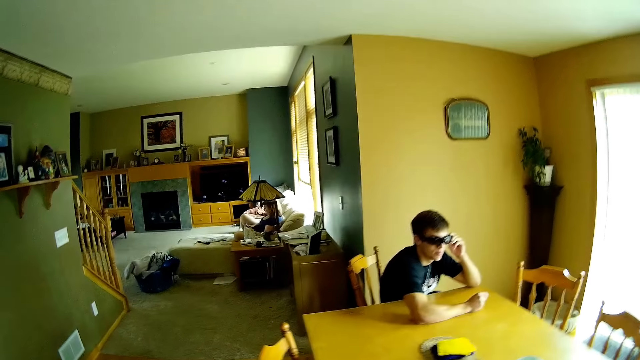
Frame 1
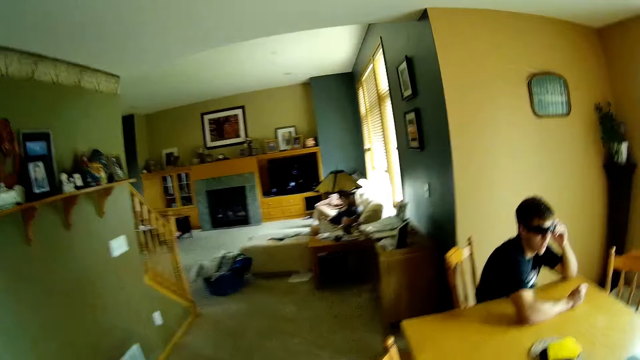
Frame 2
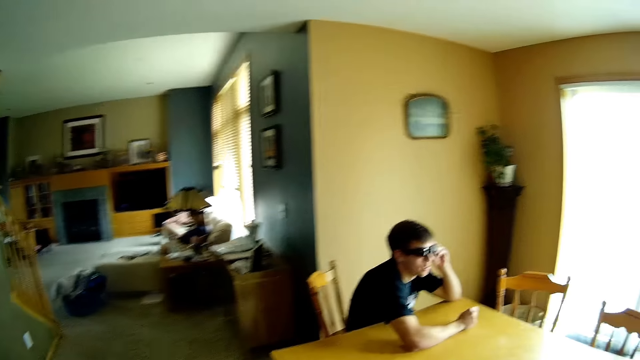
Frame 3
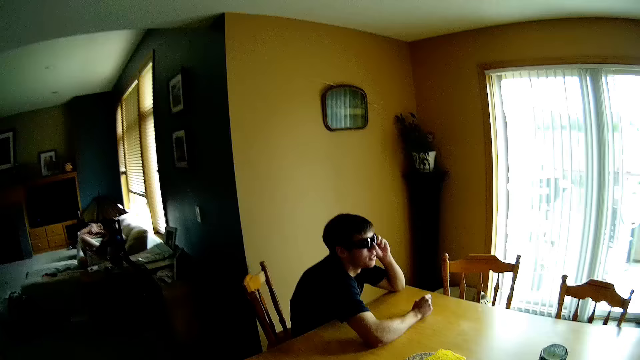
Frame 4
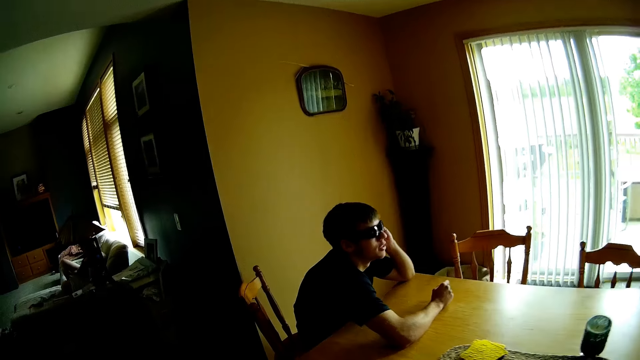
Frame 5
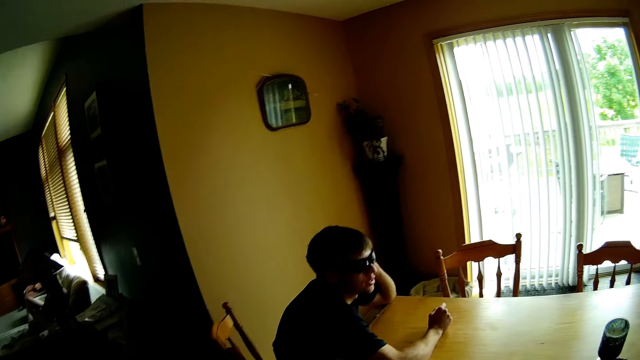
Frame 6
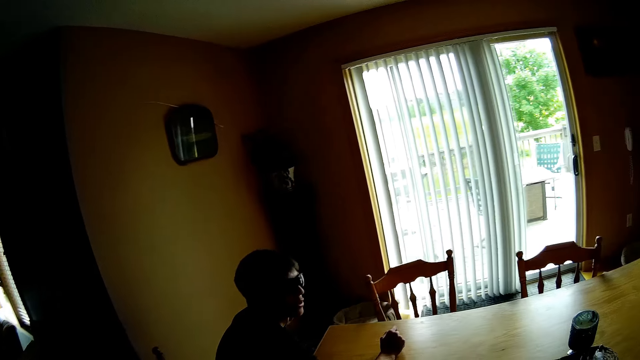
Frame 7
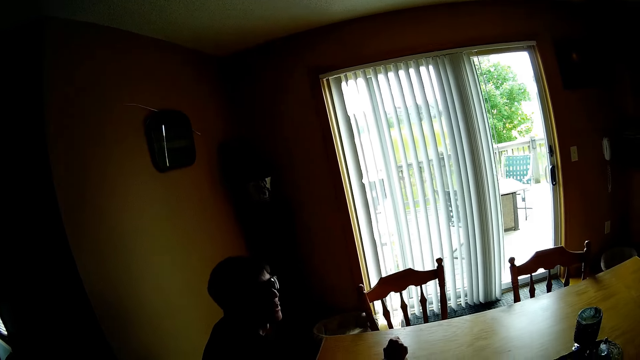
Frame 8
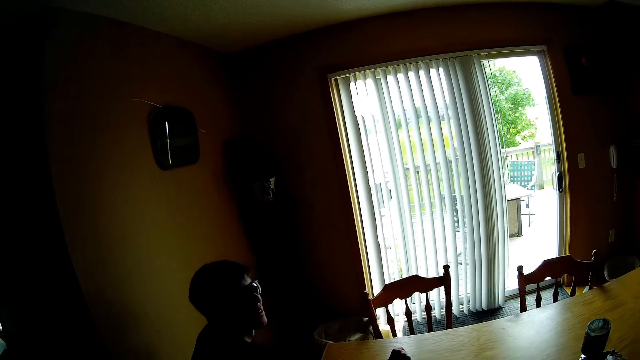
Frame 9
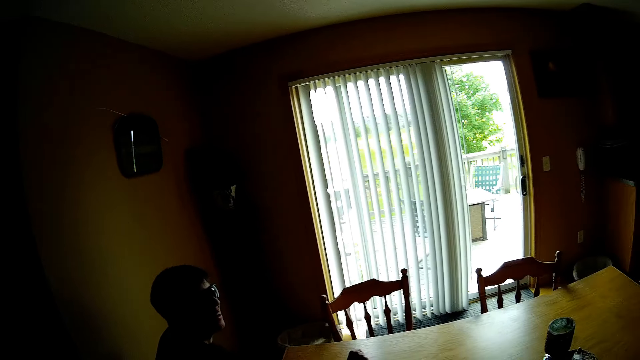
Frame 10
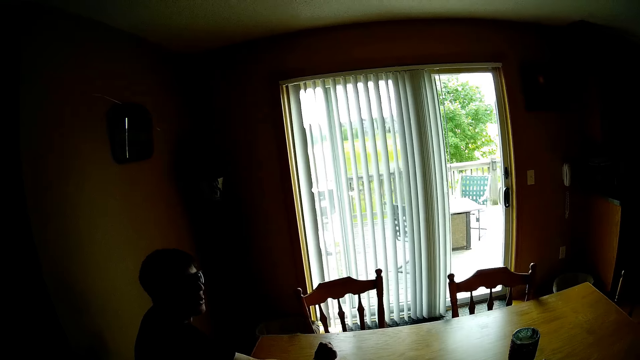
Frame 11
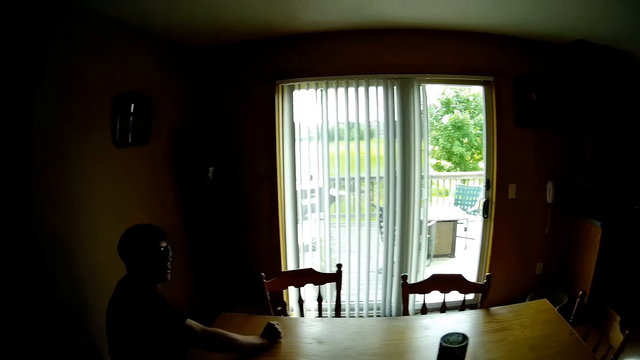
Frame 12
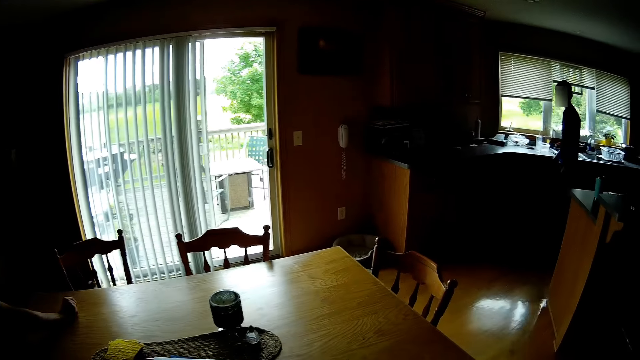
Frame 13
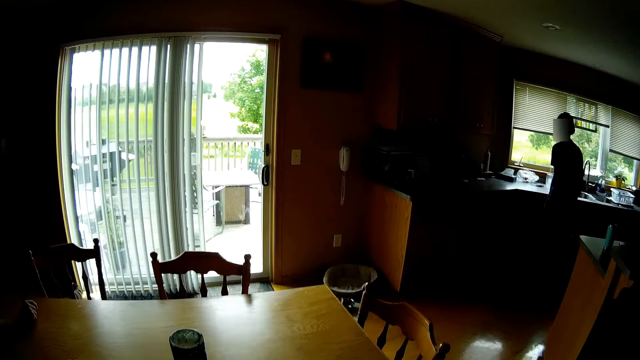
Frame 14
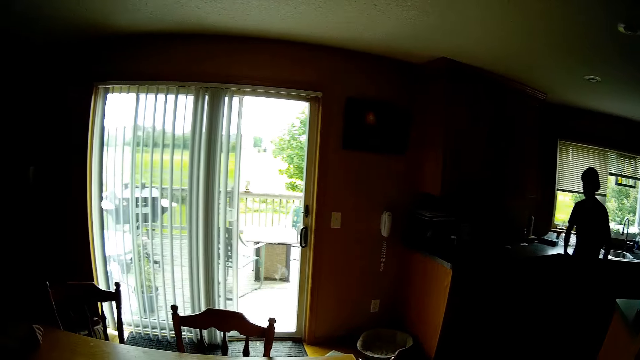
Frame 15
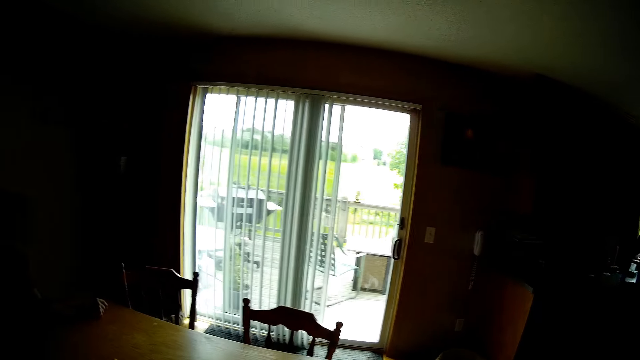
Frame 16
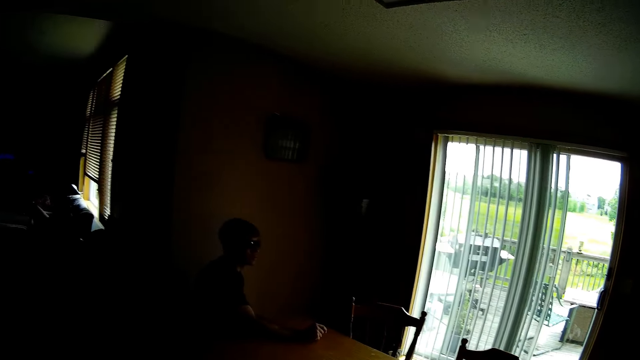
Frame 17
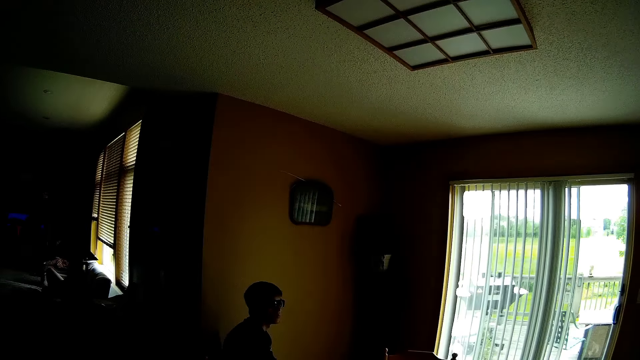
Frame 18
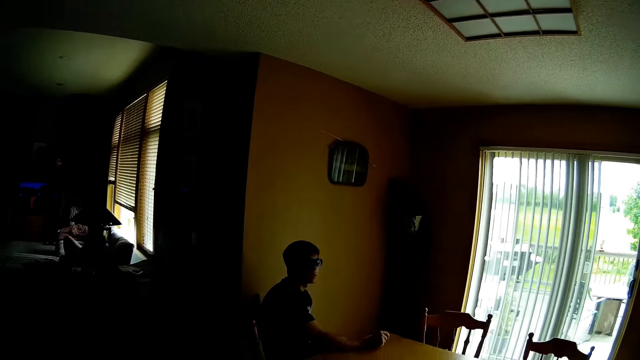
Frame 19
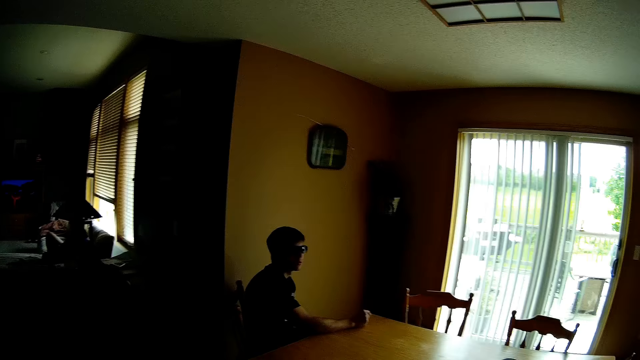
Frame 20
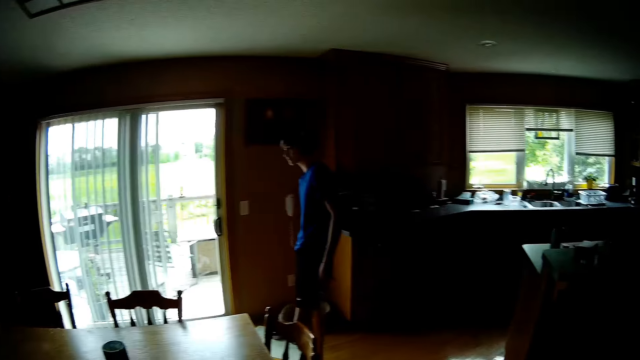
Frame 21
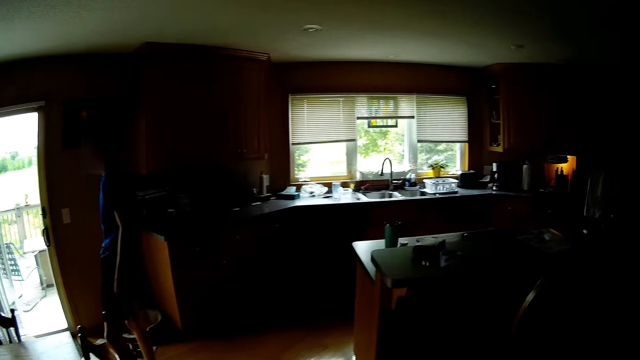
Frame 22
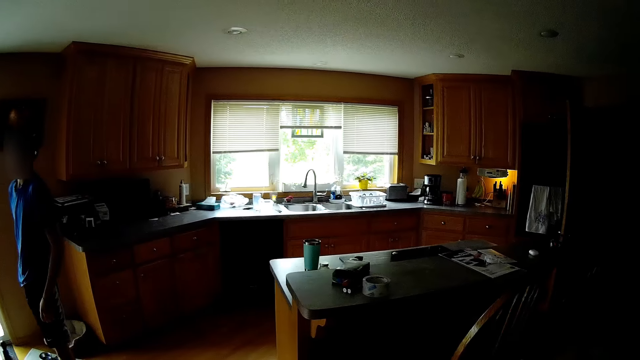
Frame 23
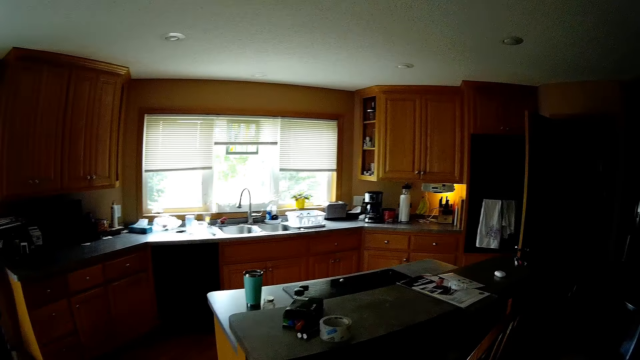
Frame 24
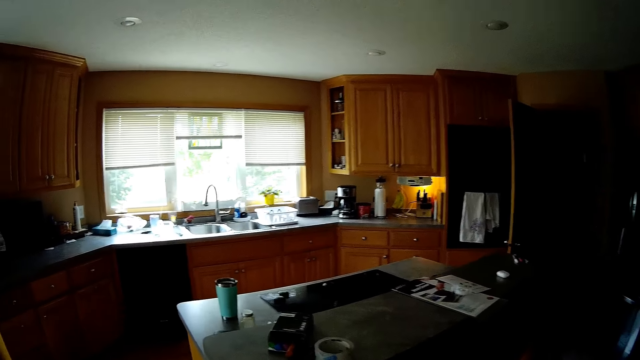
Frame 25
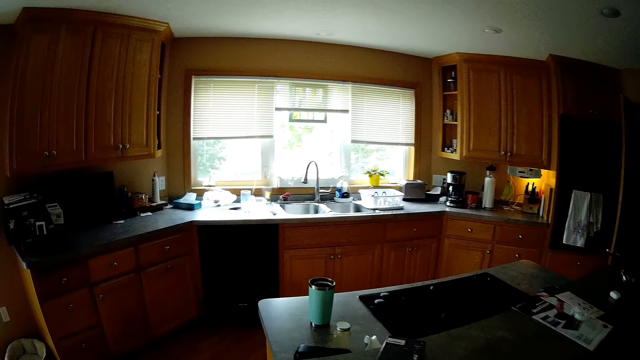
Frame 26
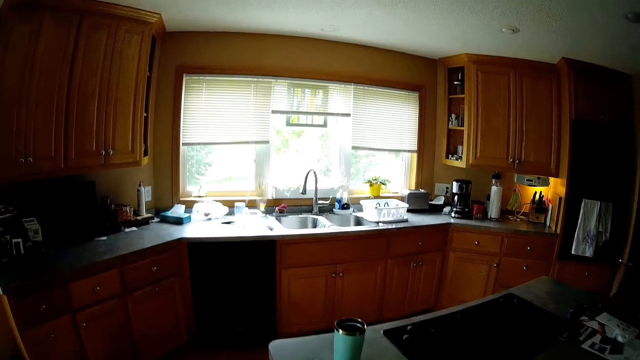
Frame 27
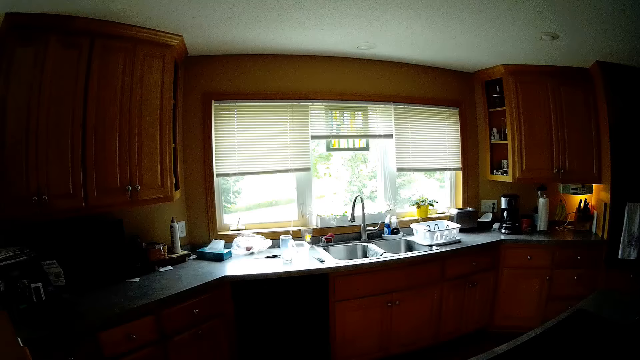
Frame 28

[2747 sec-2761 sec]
The camera wearer looks around. They walk in the room.

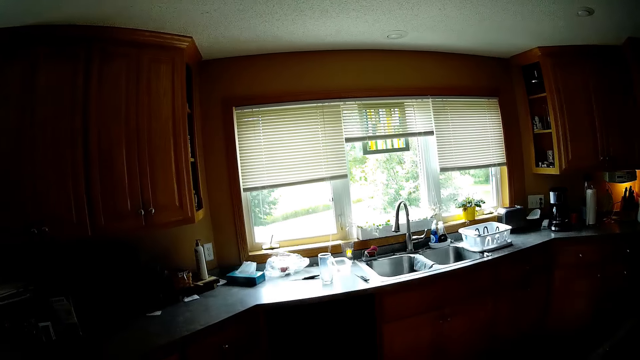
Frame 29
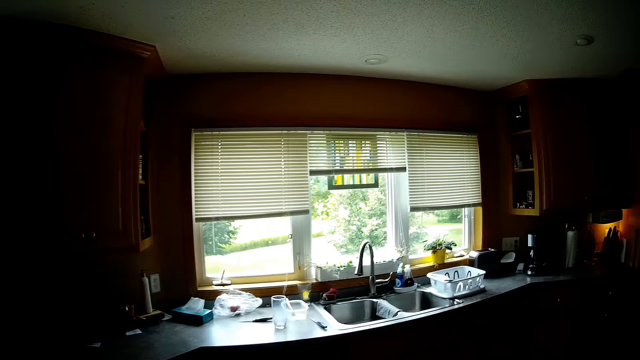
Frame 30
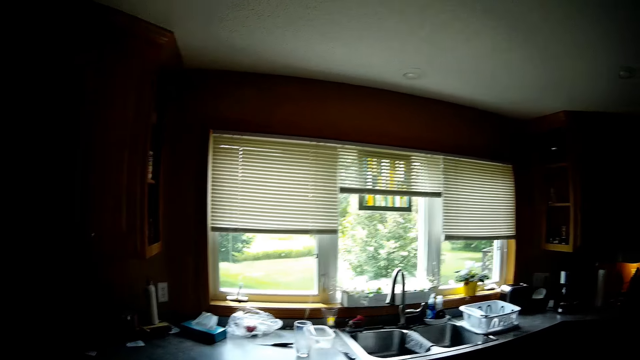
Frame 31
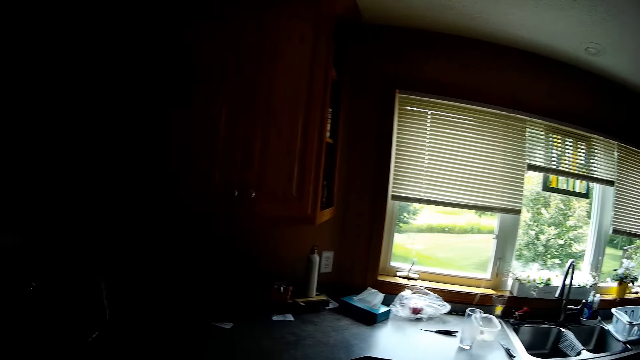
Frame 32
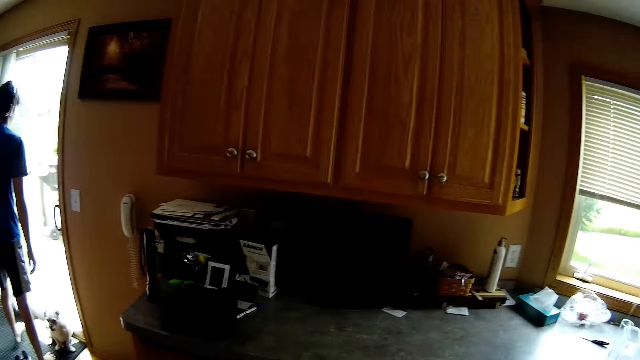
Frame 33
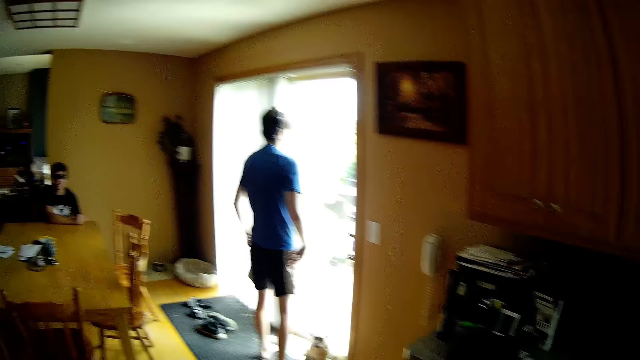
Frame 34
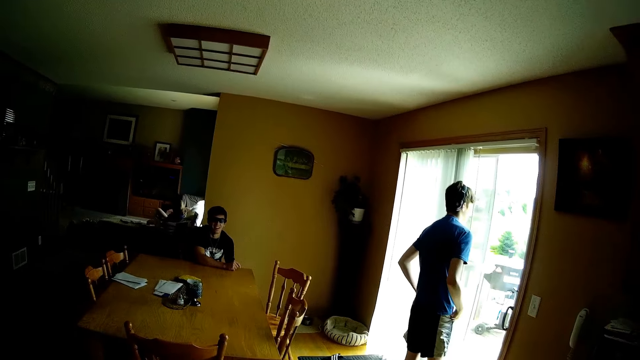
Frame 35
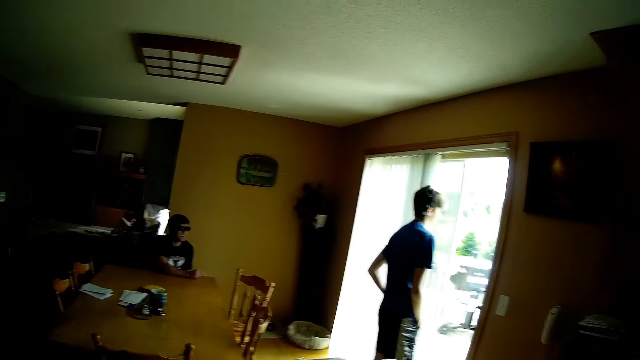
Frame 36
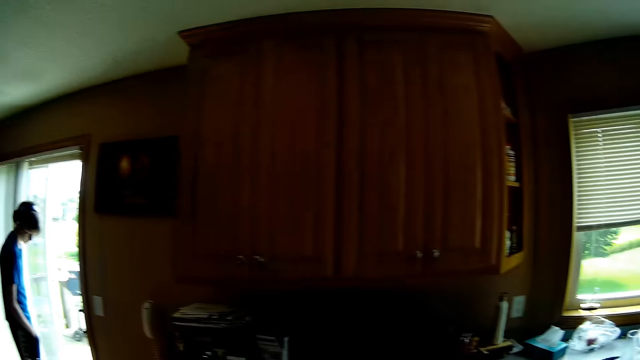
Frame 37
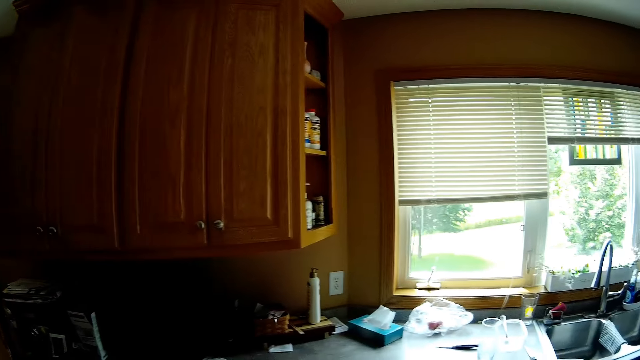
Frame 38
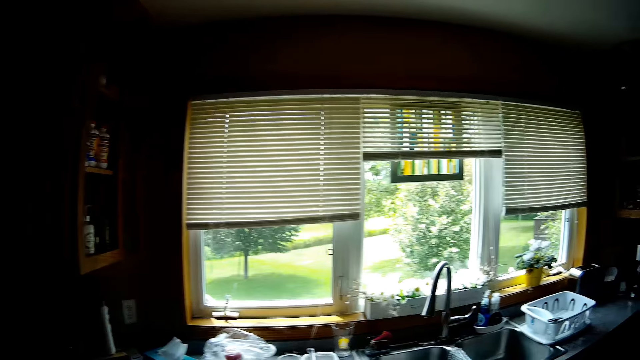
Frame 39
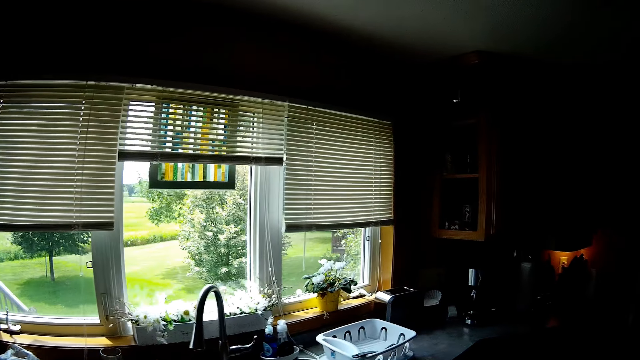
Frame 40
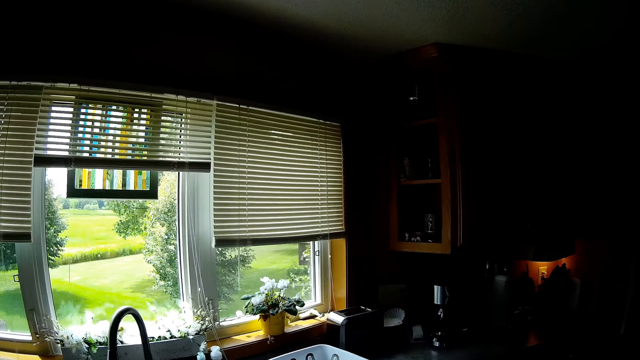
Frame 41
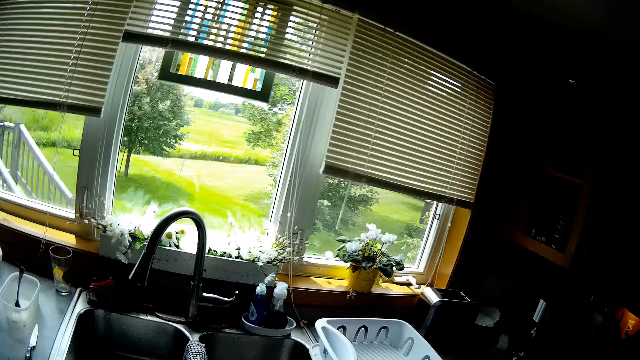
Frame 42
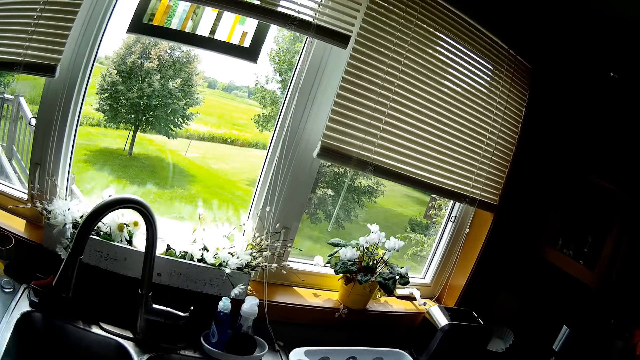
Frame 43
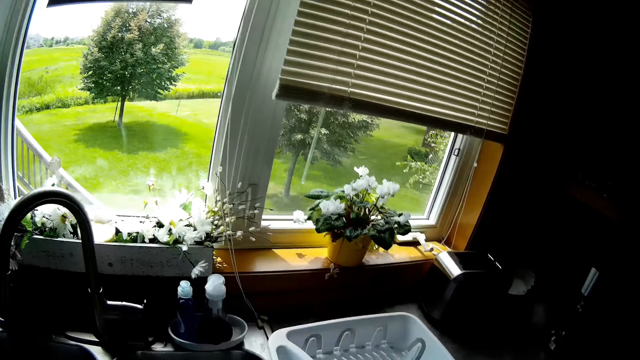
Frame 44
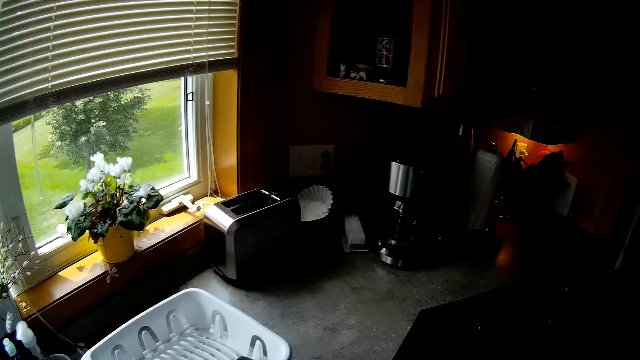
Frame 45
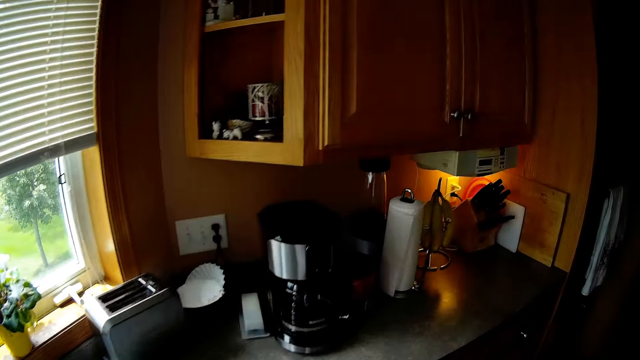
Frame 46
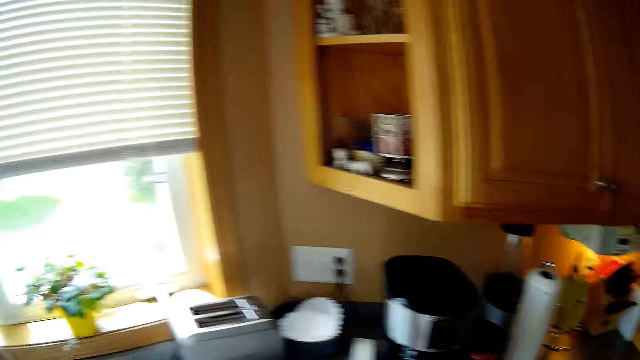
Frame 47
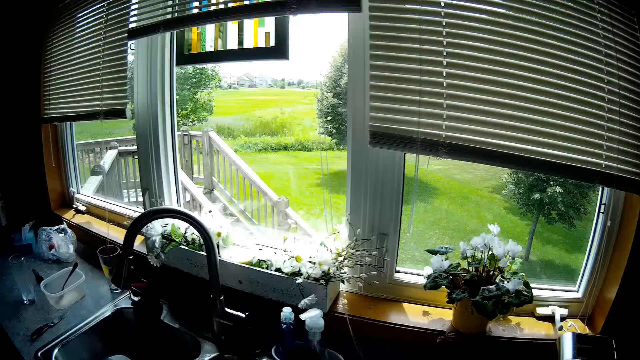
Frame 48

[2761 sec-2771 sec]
The camera wearer looks around.
